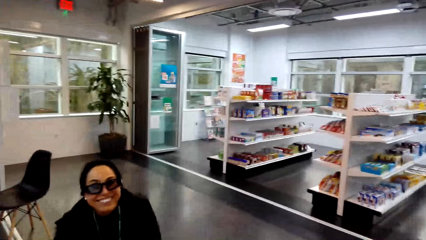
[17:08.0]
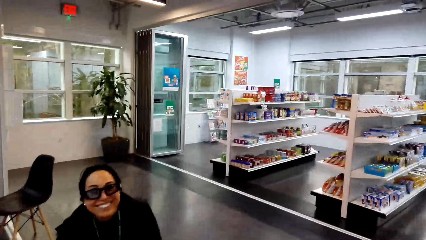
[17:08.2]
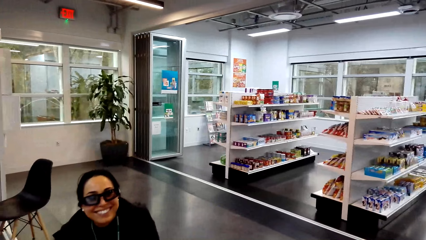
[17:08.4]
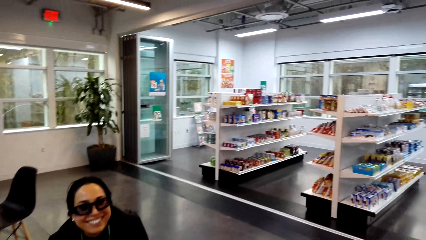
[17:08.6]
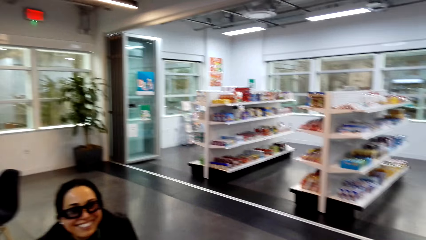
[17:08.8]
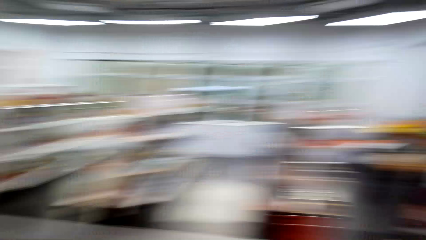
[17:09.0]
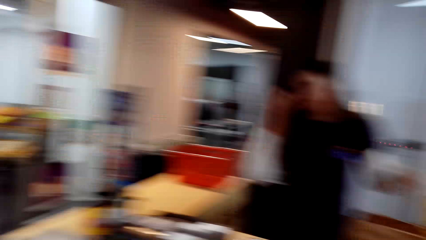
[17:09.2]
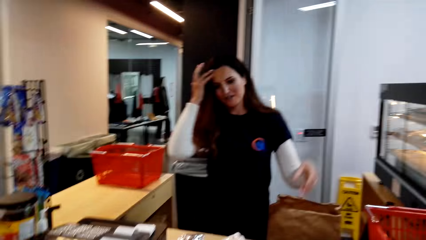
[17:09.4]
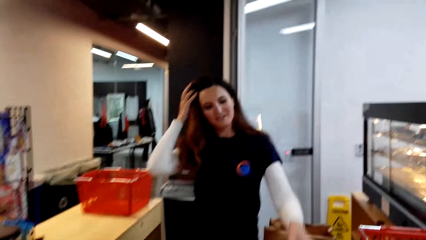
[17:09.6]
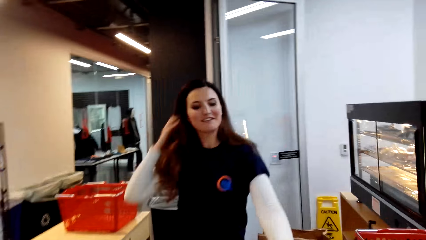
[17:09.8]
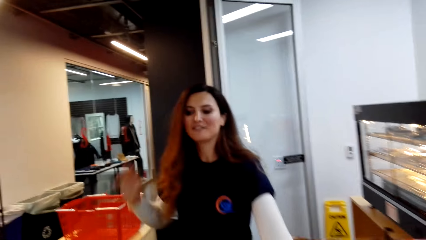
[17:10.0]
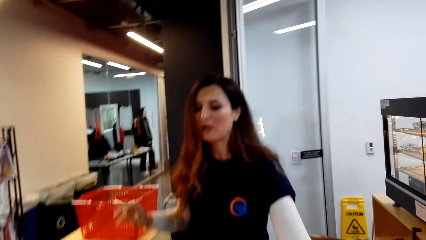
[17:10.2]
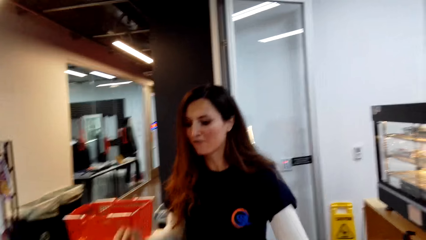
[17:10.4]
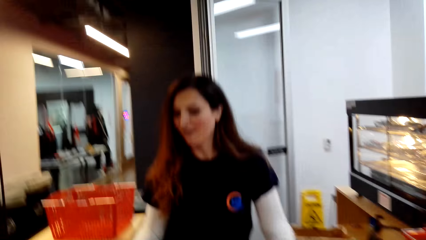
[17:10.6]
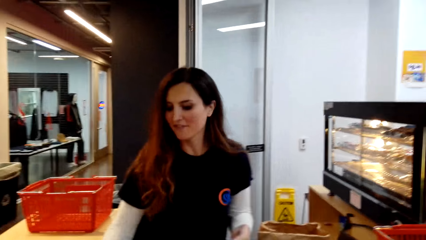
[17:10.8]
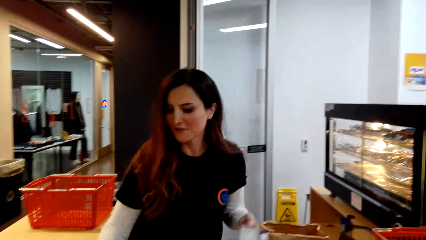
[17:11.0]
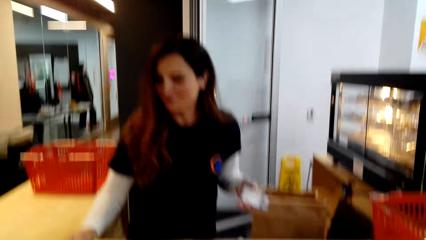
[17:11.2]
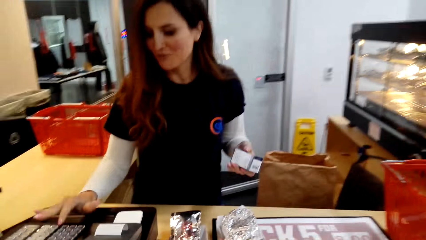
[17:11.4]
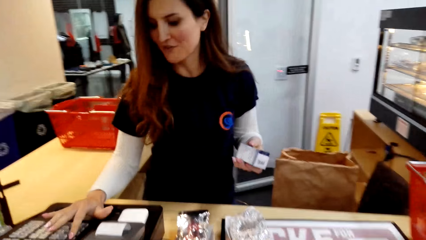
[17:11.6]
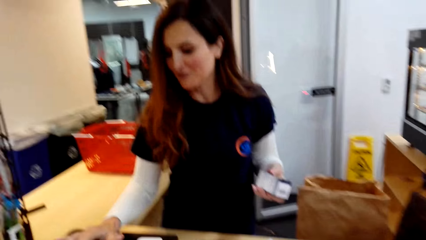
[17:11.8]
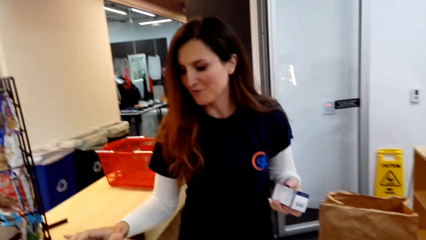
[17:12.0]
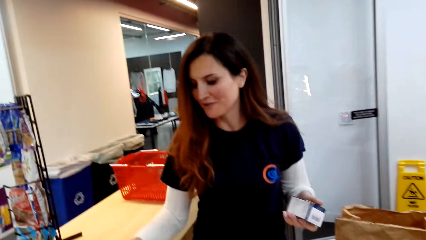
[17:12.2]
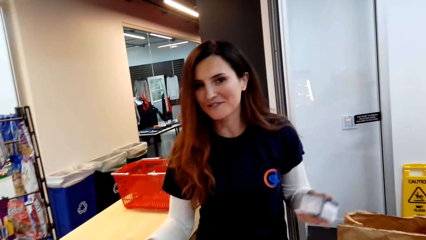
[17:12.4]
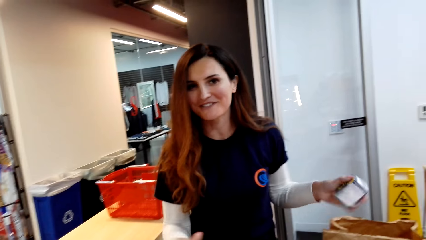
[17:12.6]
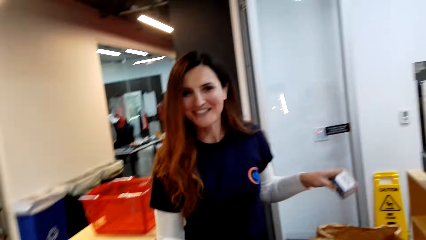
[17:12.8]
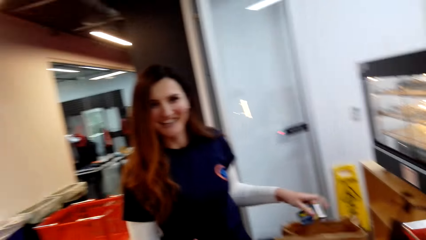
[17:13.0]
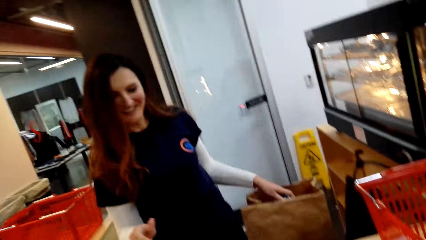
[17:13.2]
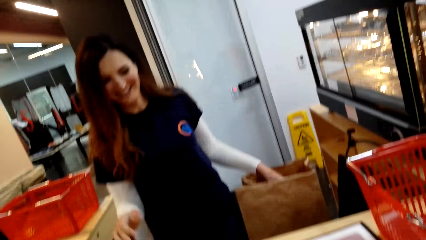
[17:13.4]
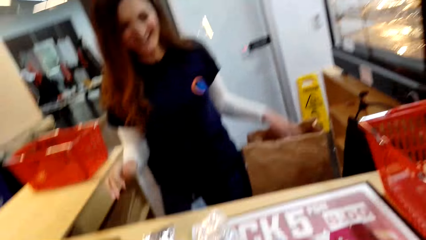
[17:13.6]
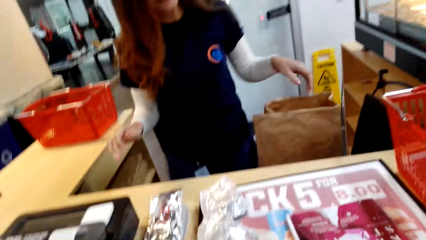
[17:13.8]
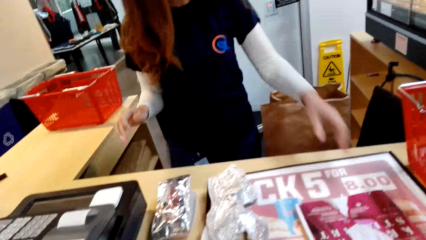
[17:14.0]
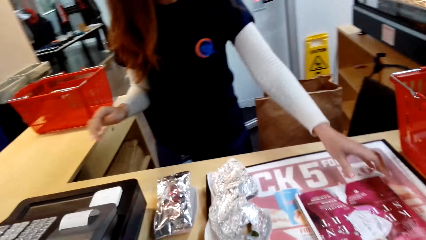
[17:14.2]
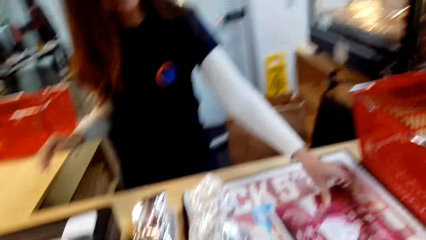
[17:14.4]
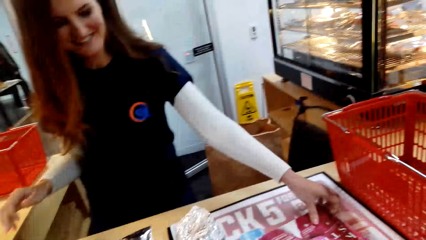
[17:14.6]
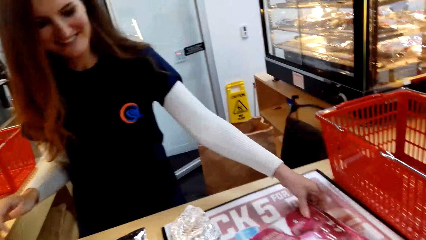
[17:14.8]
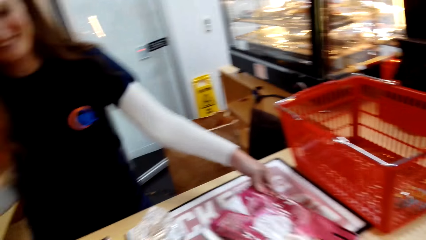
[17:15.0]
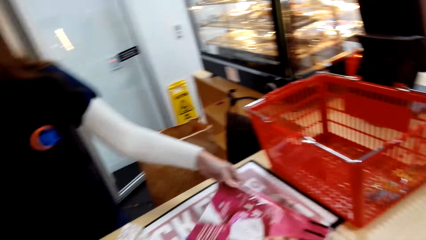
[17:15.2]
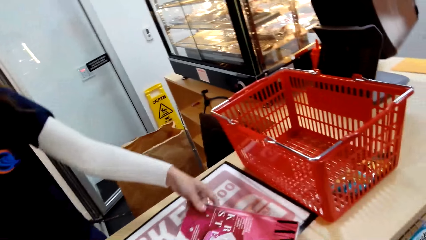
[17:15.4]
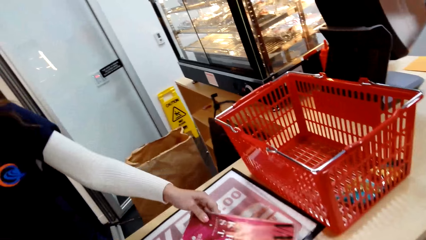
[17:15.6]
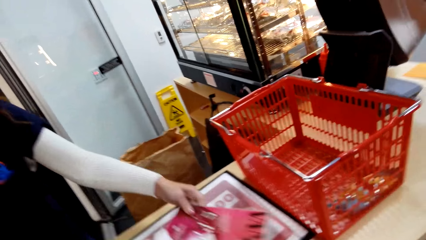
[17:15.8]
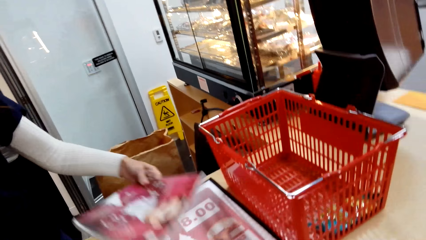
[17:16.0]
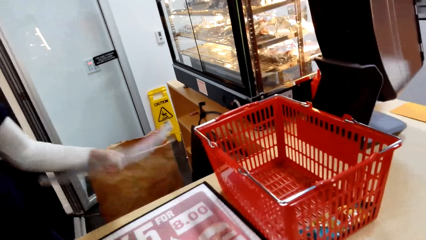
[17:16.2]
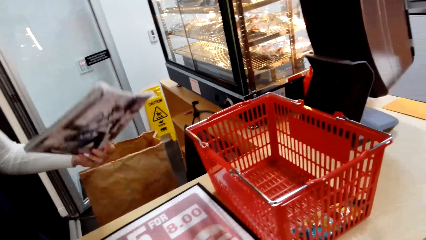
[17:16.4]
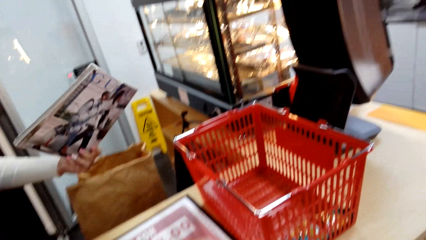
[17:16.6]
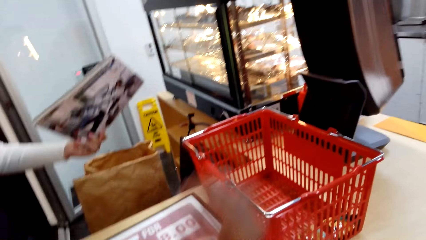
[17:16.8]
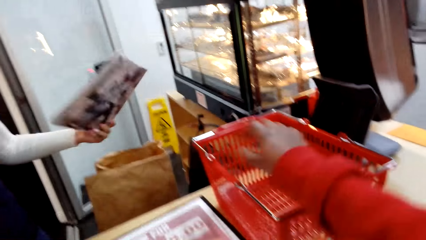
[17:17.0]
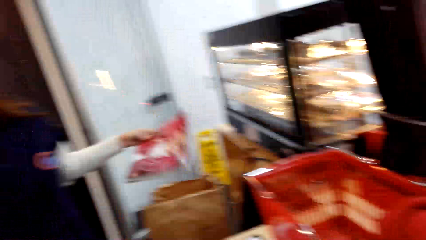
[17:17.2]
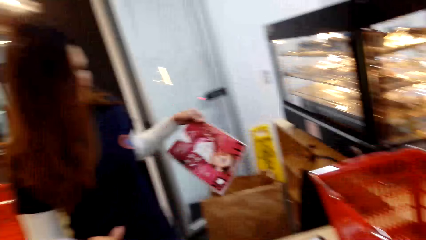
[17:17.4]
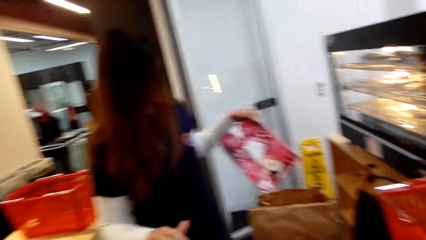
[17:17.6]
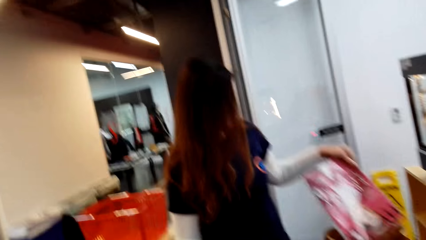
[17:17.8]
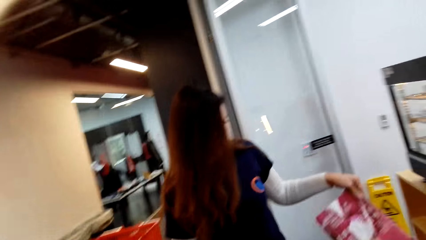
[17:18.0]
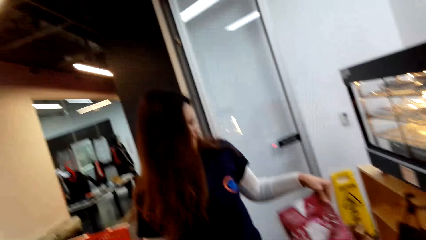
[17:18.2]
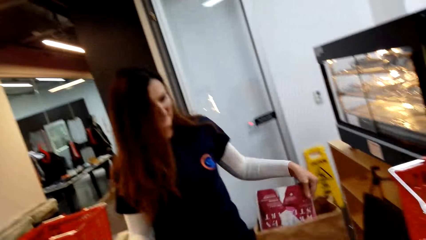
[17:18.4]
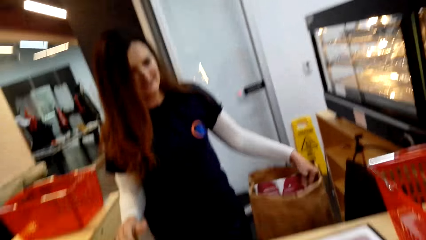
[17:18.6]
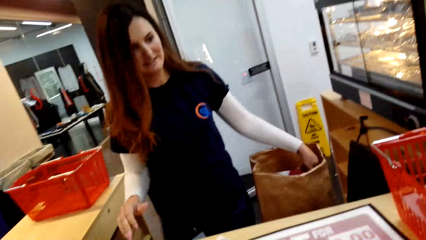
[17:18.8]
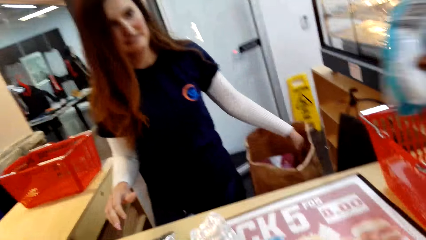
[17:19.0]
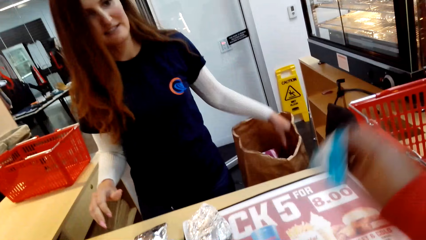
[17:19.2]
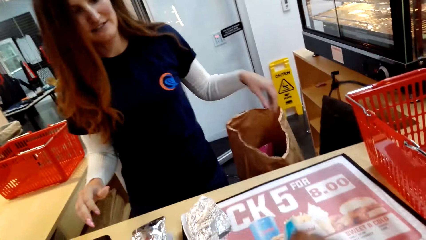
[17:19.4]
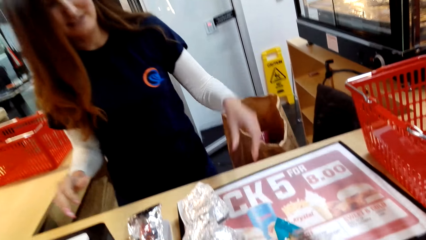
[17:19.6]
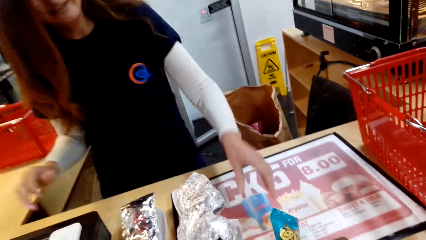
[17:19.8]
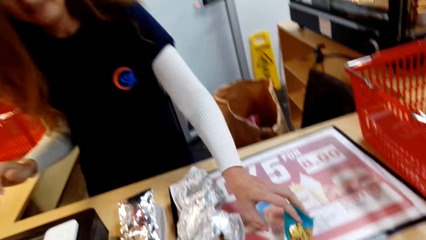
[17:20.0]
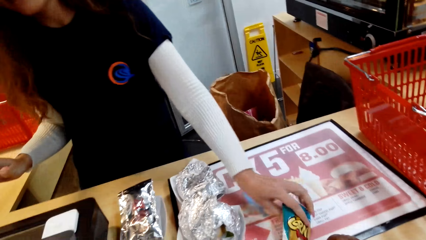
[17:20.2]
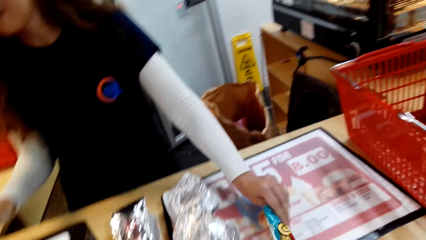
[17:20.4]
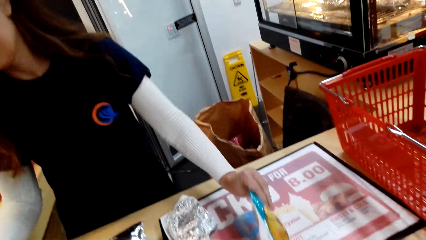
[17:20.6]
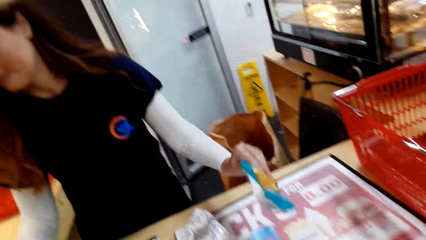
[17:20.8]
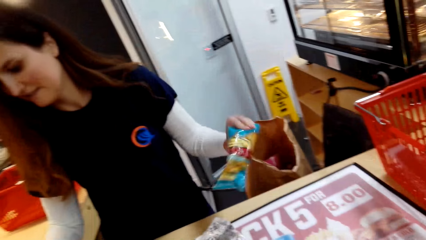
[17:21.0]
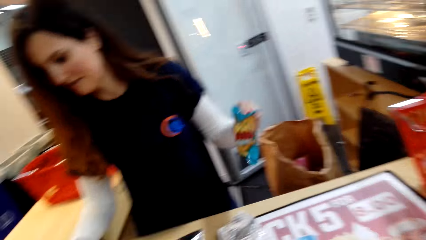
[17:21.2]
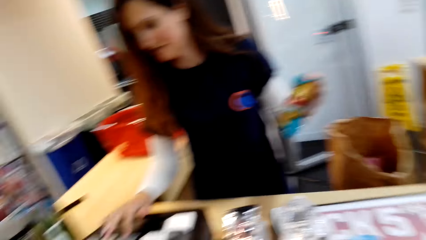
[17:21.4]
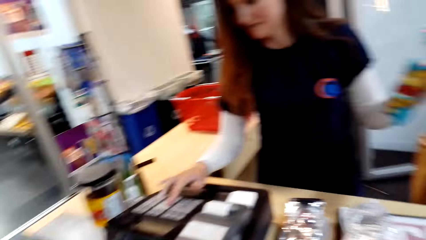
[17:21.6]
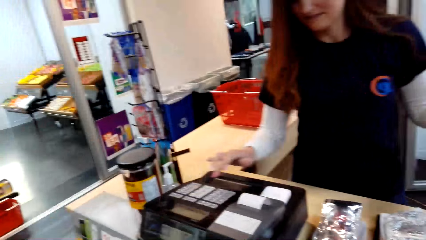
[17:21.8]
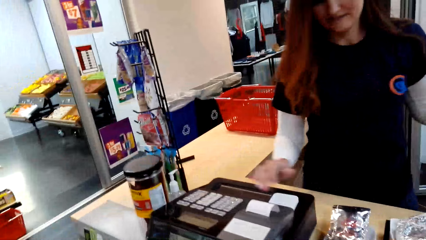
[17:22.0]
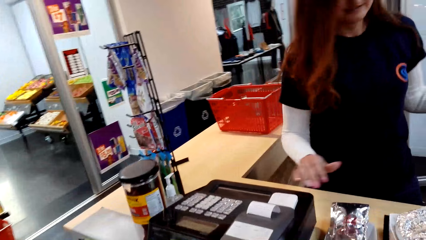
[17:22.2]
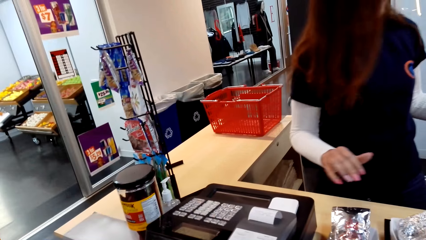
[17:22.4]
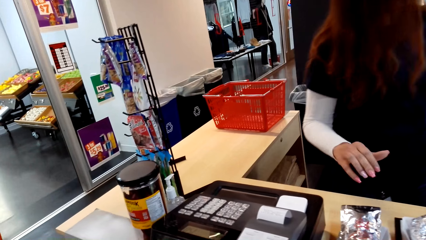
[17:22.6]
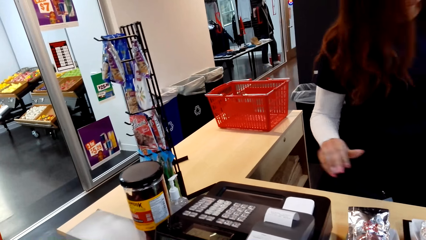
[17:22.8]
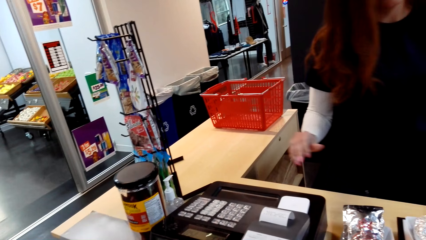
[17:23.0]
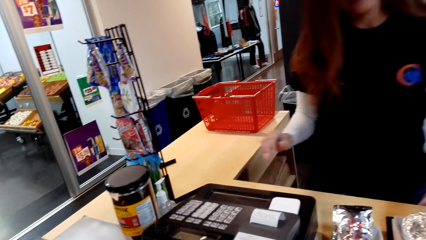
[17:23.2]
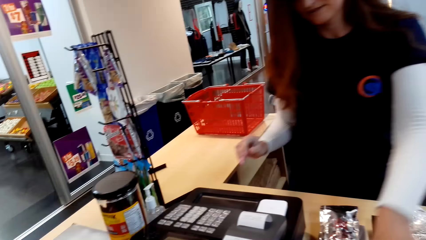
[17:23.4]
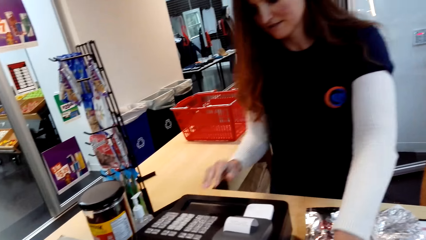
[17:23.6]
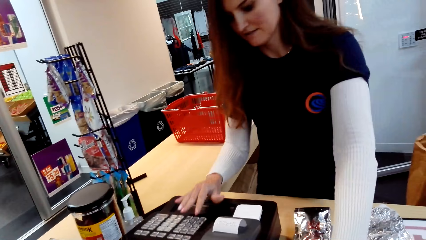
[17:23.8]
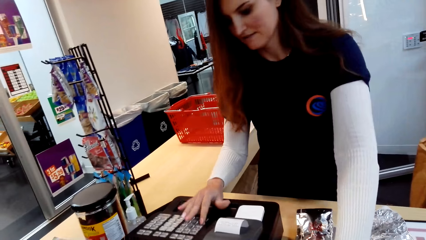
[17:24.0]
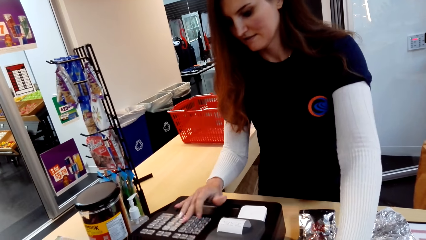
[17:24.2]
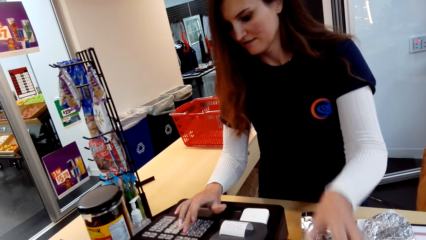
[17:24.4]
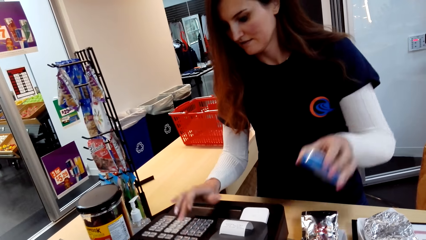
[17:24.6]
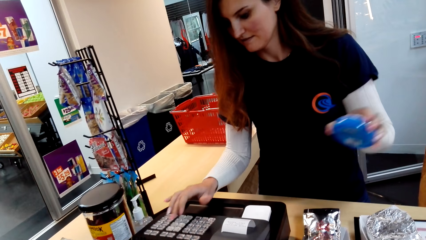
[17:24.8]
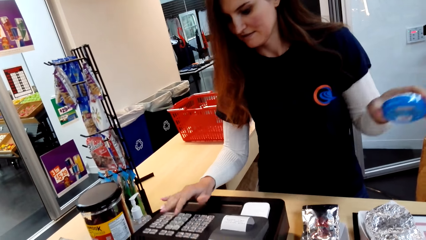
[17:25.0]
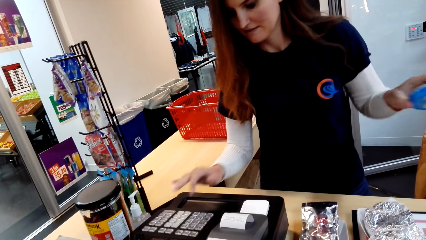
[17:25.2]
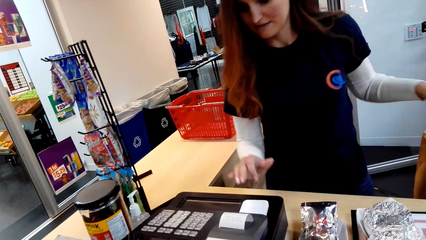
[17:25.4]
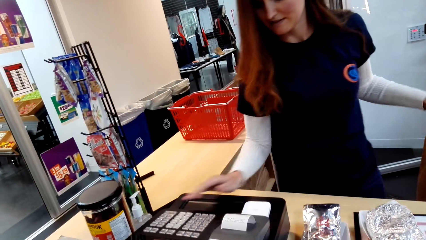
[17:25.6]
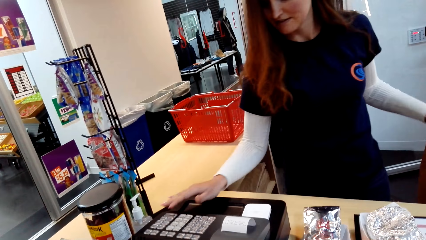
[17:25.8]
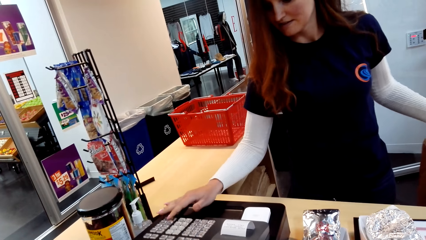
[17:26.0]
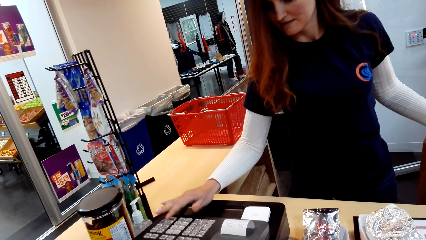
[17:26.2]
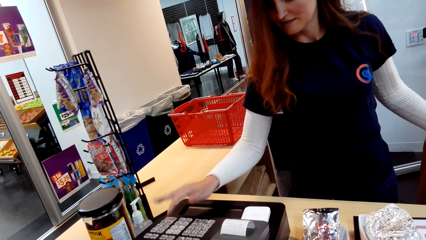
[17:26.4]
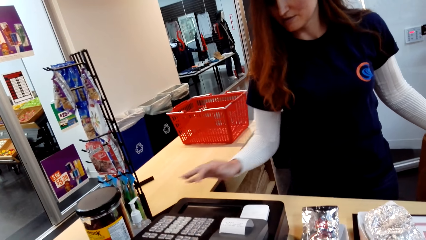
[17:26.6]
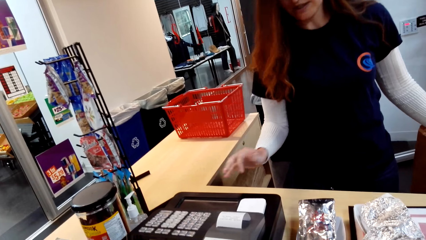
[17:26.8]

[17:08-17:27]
The camera wearer talks to a person. They talk to the cashier. The cashier scans the items. The camera wearer removes something in the shopping bucket. The cashier scans the items. The cashier enters the price of the goods in the machine.
